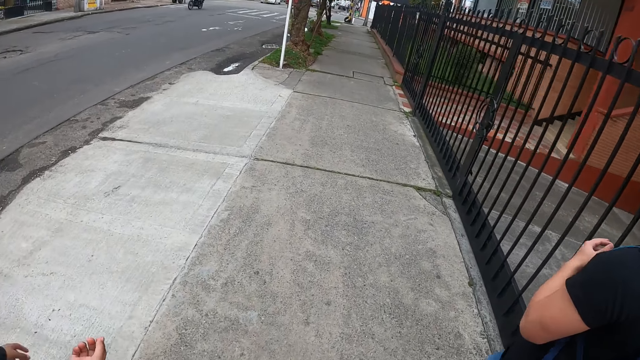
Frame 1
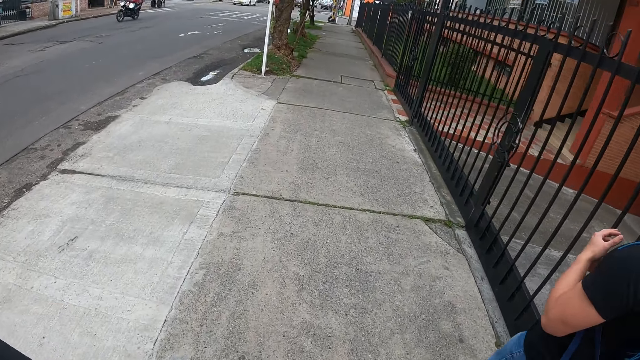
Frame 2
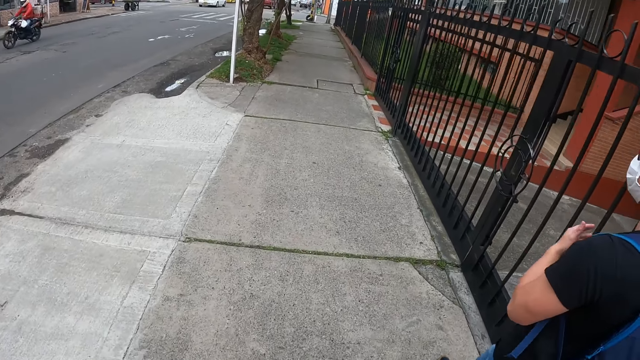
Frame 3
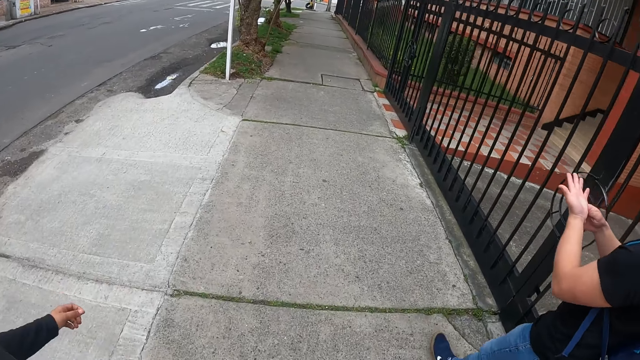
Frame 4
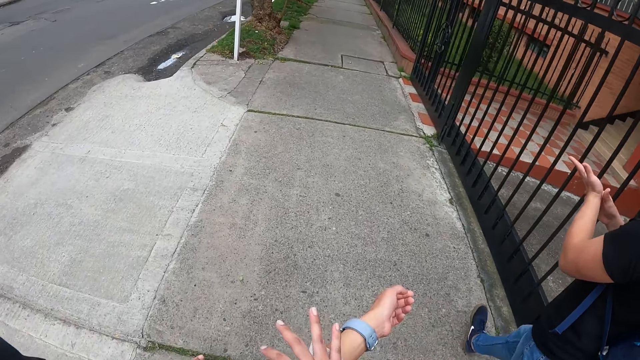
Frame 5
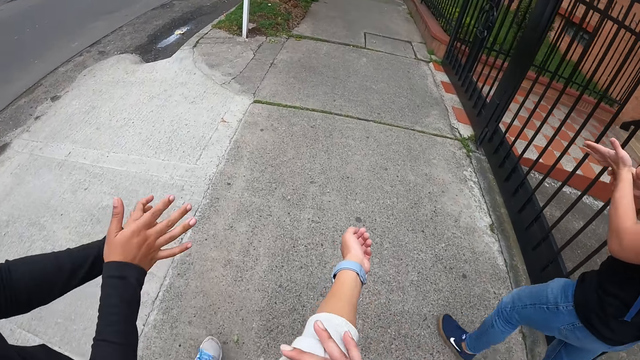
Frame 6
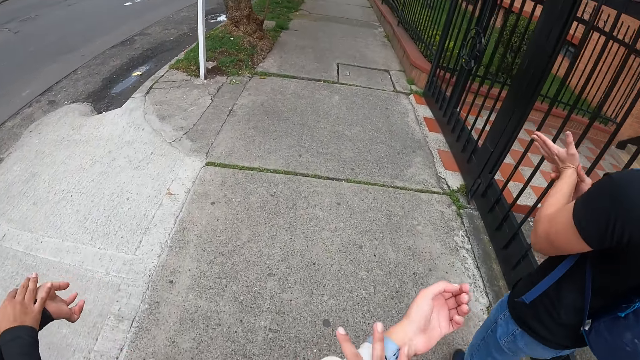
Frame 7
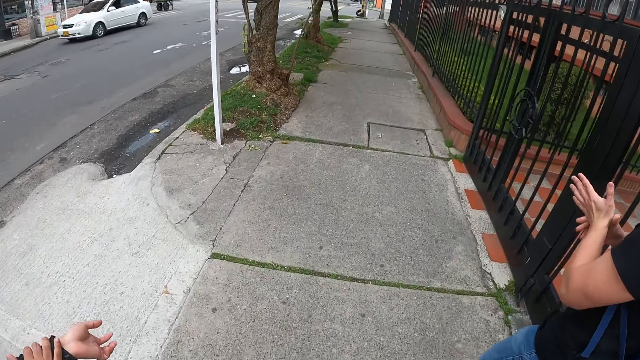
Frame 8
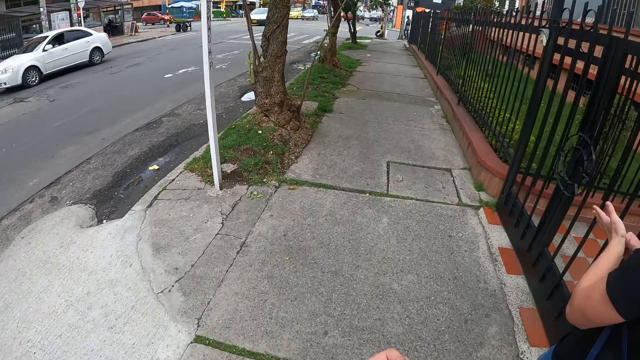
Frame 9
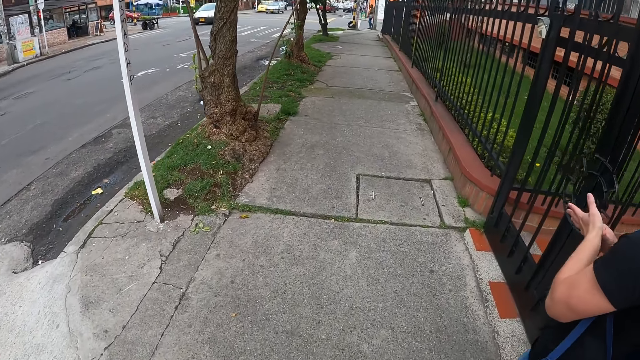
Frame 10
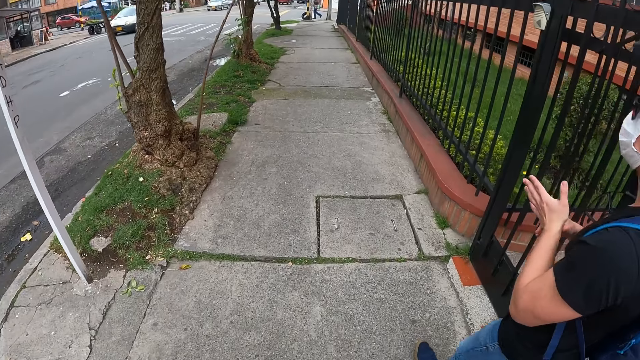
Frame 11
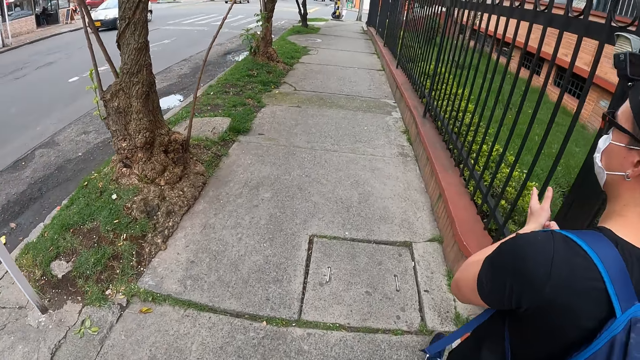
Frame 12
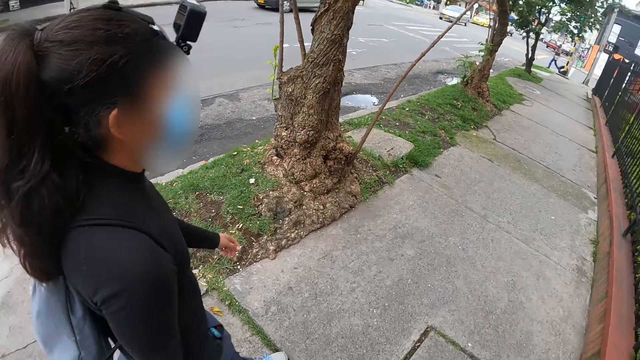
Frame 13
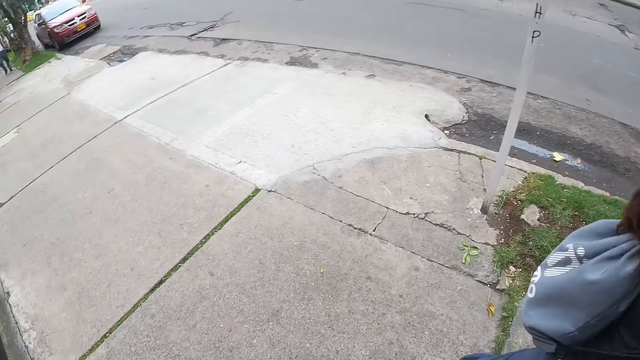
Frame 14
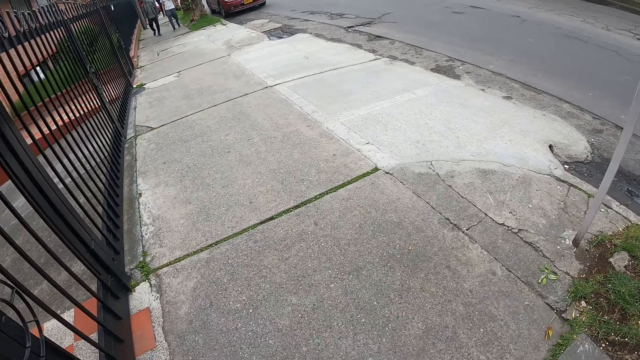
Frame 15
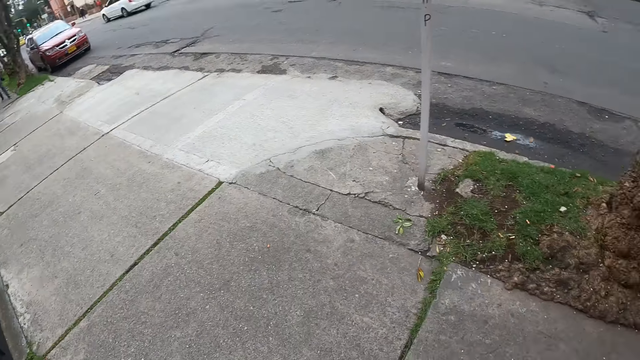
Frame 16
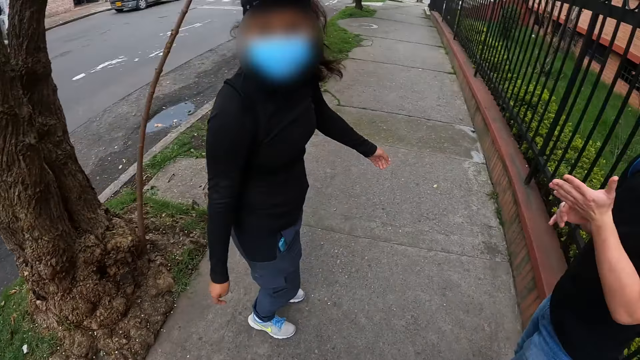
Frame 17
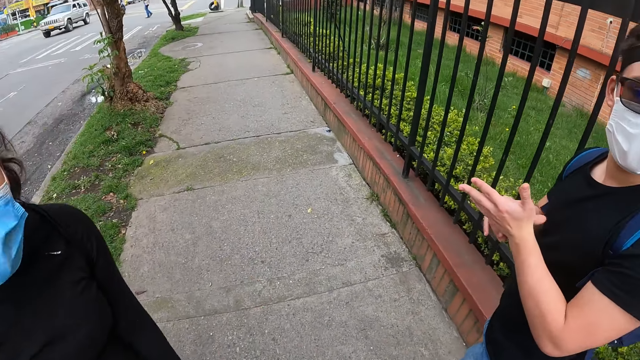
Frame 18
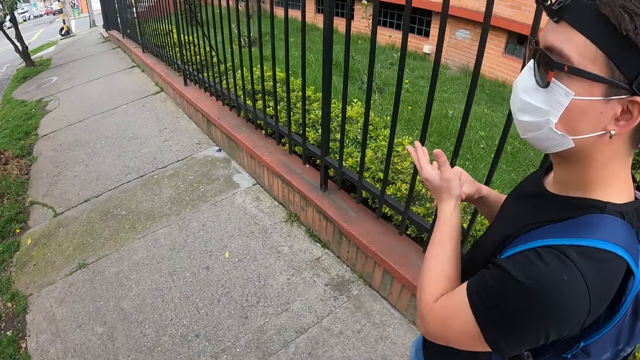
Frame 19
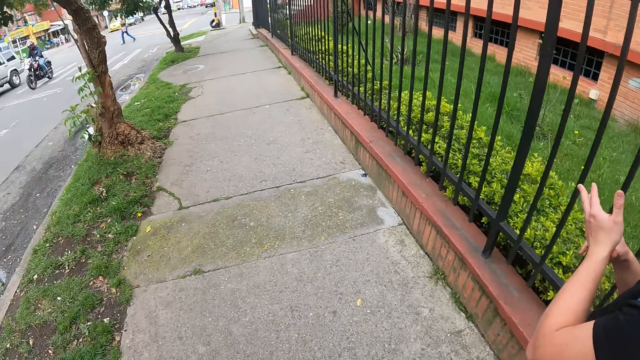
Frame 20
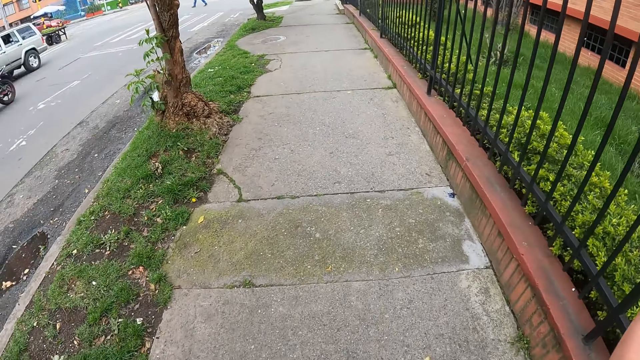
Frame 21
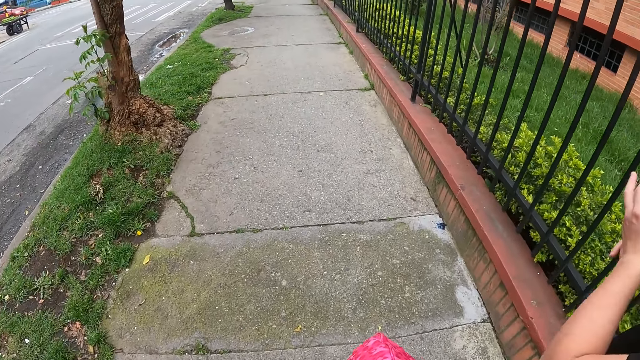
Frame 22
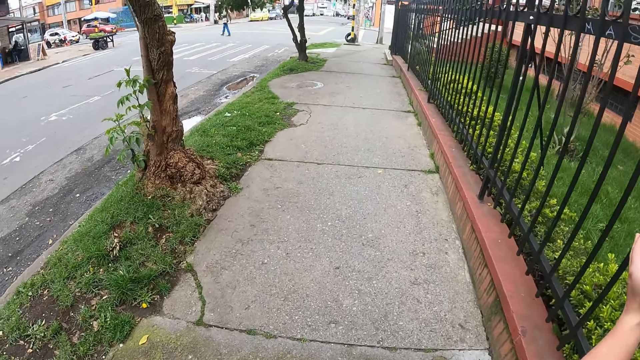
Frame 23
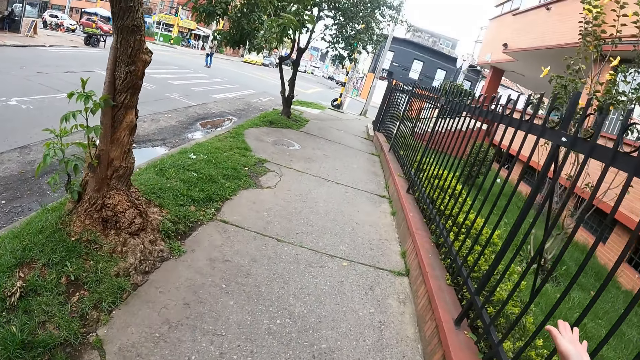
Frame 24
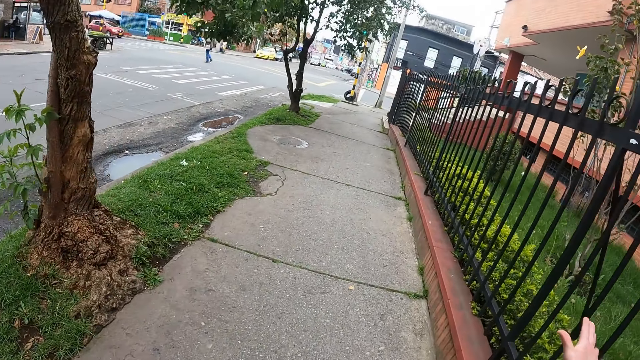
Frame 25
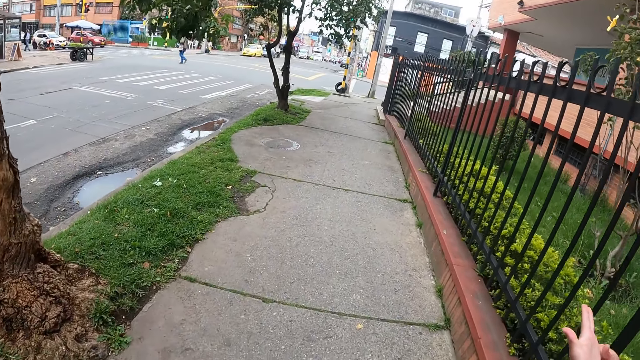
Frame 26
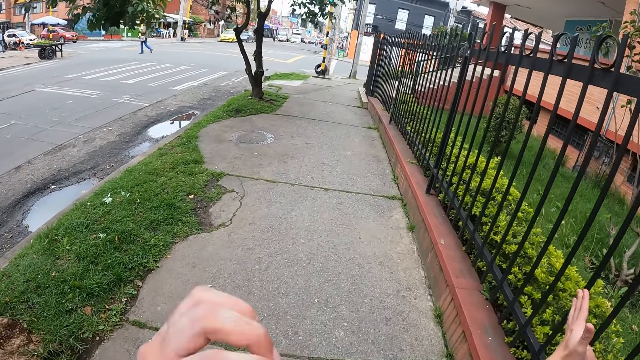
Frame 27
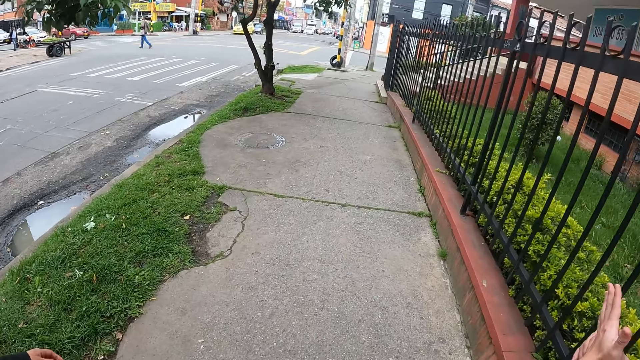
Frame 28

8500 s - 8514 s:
The camera wearer looks at the back. They walk on the street path.

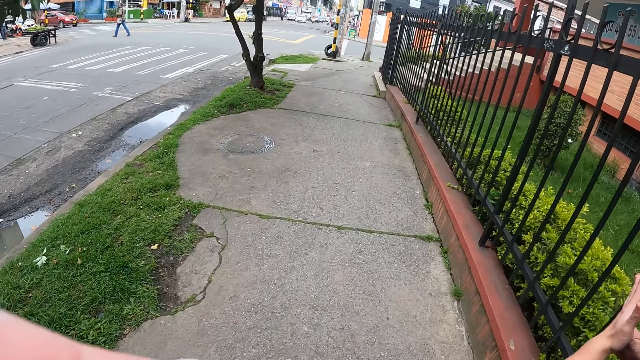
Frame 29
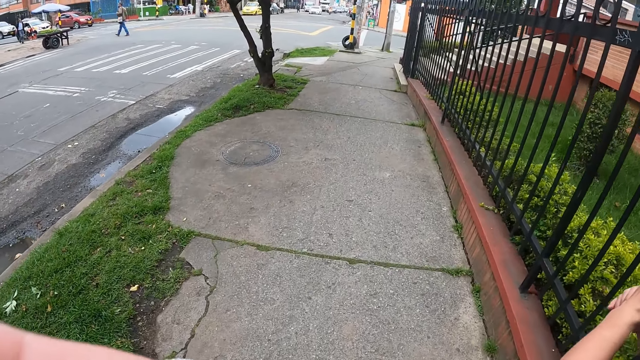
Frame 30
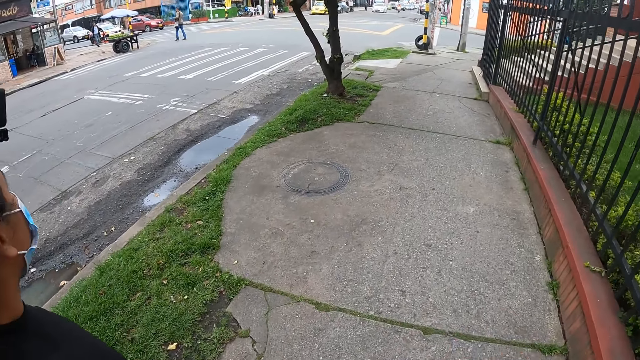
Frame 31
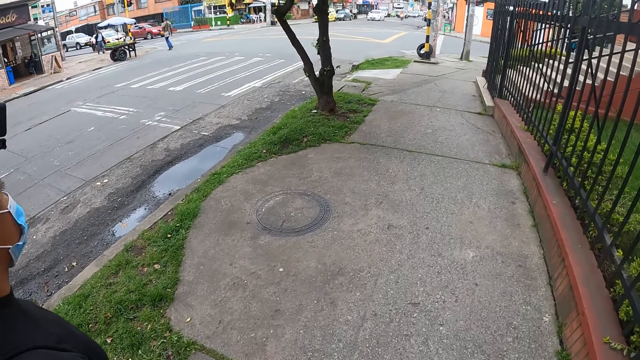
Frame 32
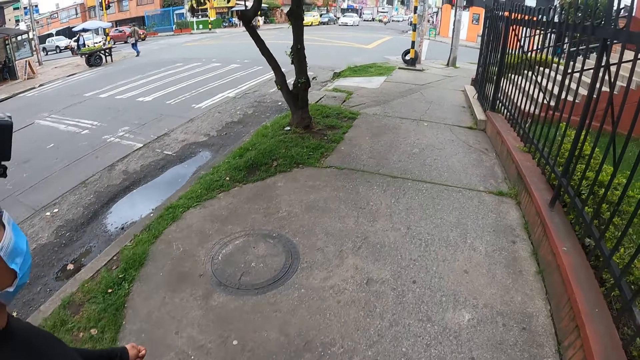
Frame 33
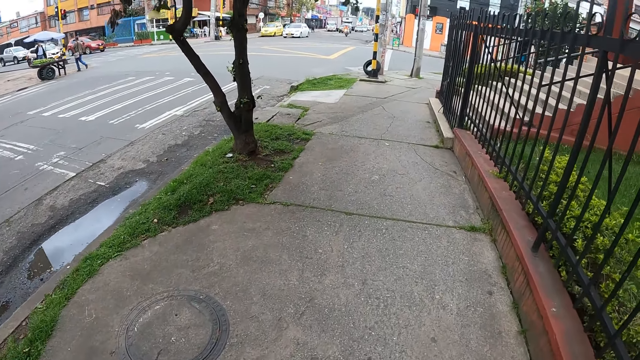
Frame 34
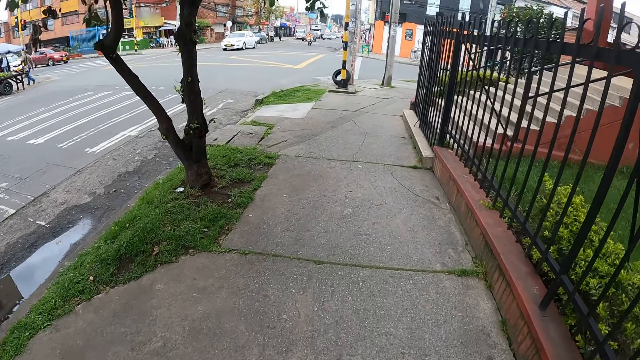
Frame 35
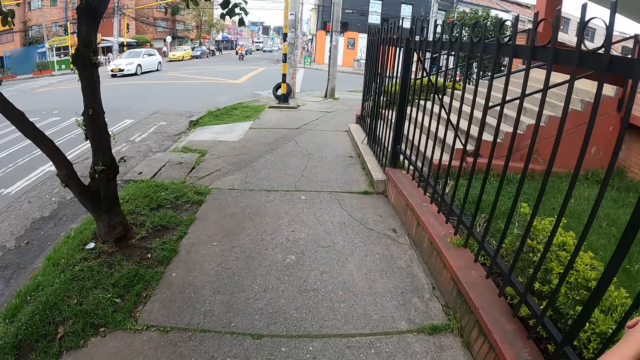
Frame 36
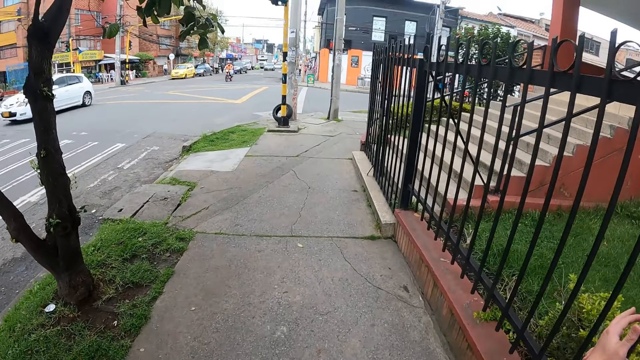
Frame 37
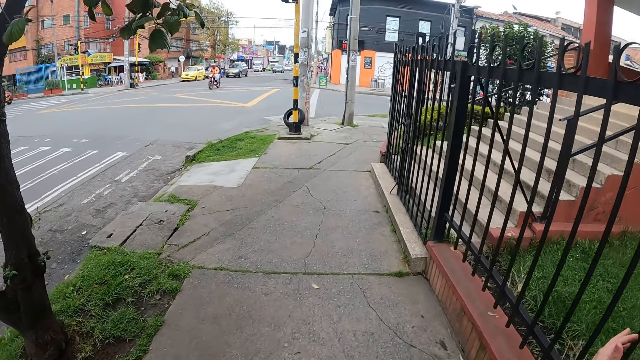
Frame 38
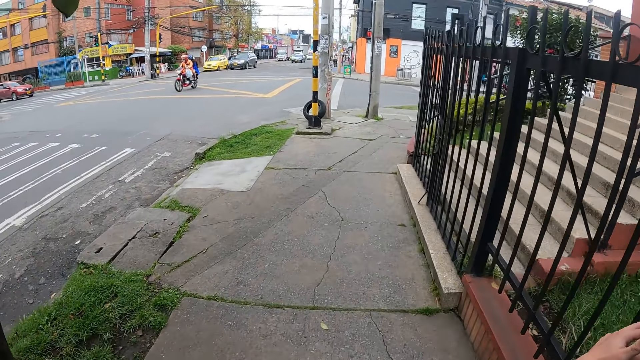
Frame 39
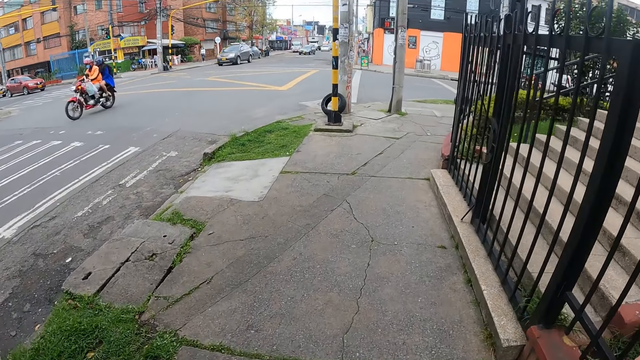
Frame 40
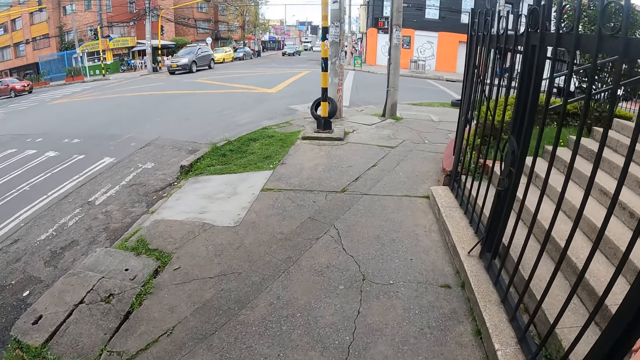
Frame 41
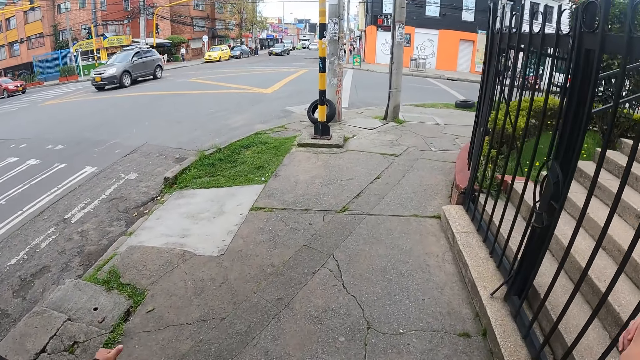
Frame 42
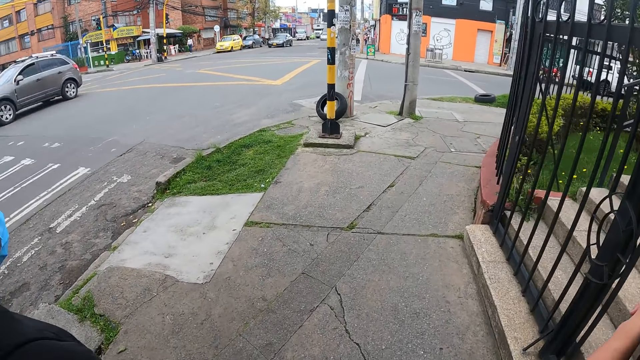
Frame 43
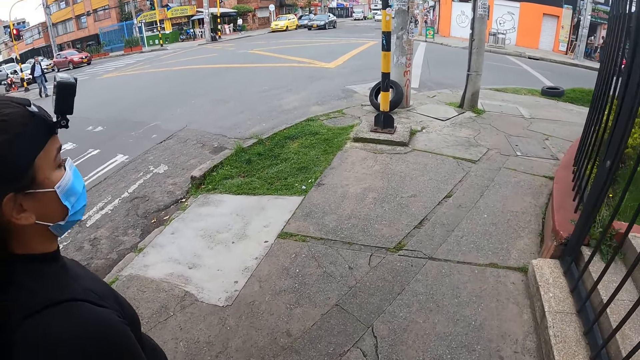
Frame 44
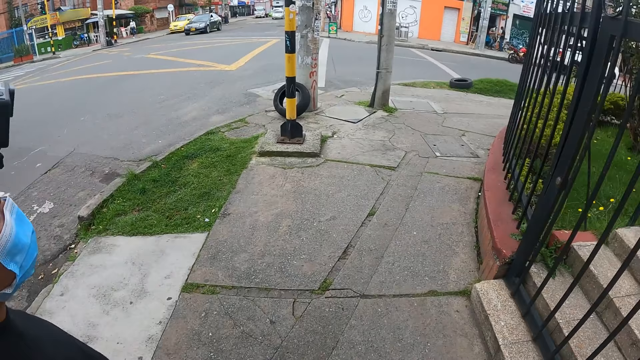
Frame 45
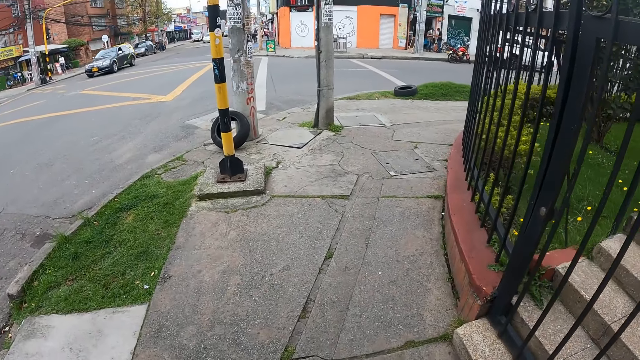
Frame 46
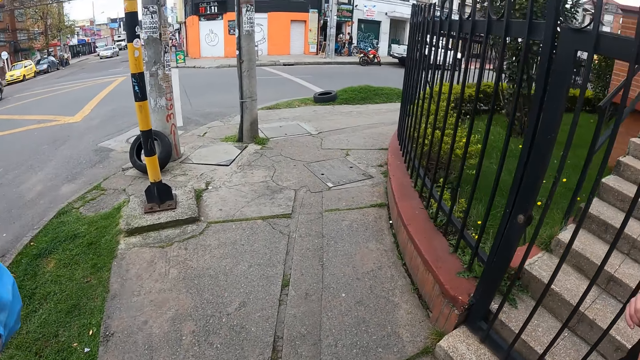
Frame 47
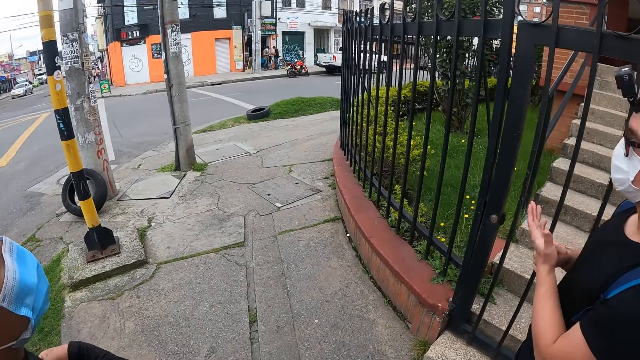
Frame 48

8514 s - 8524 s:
A lady walks on the street path.
